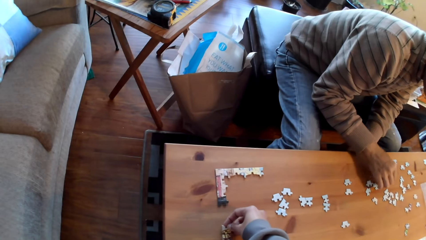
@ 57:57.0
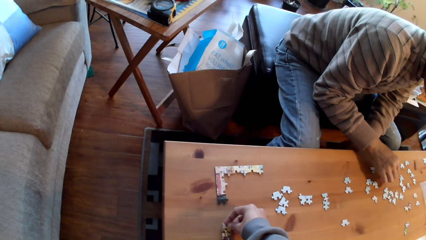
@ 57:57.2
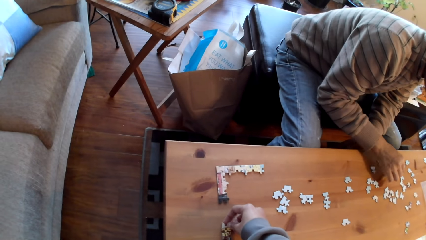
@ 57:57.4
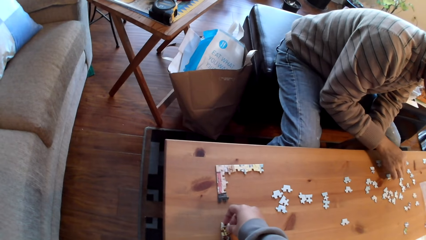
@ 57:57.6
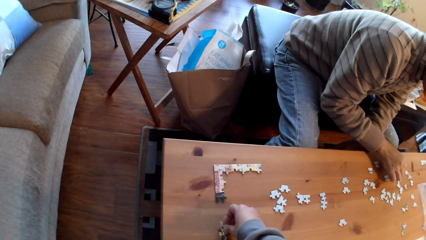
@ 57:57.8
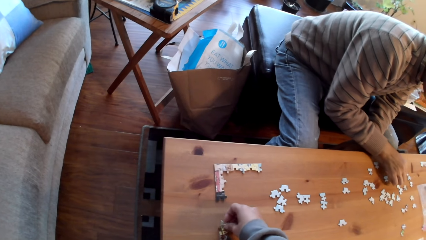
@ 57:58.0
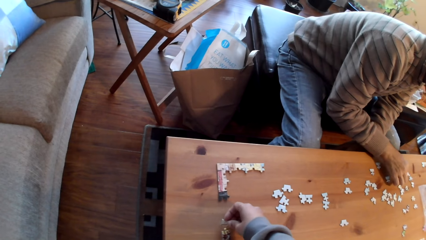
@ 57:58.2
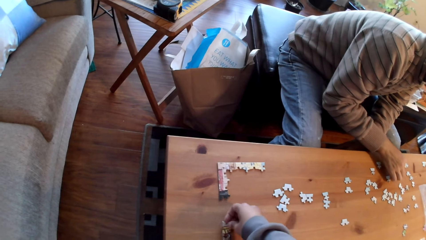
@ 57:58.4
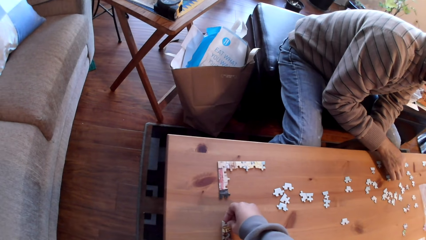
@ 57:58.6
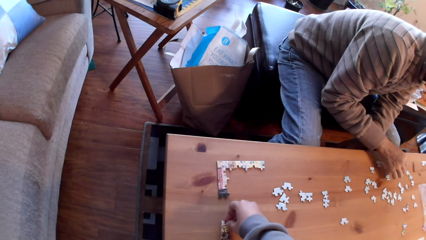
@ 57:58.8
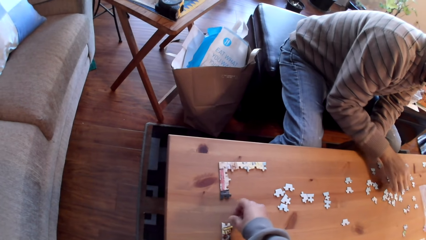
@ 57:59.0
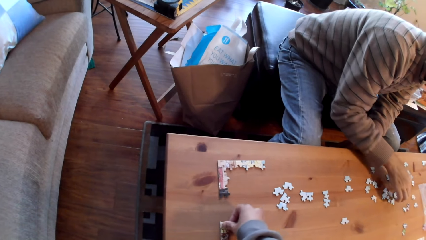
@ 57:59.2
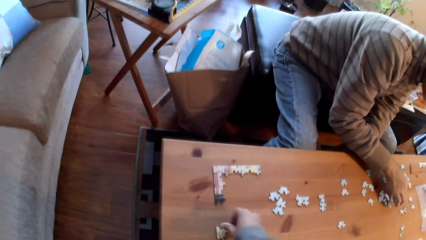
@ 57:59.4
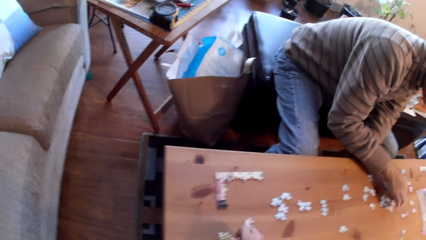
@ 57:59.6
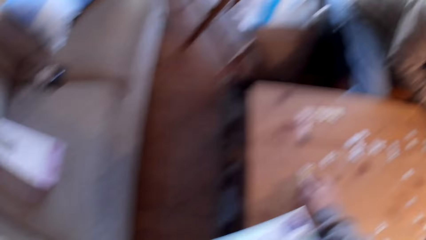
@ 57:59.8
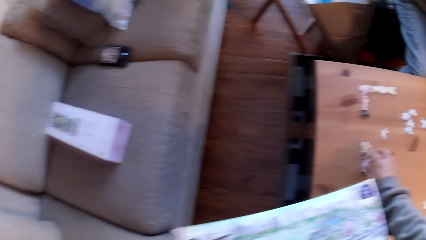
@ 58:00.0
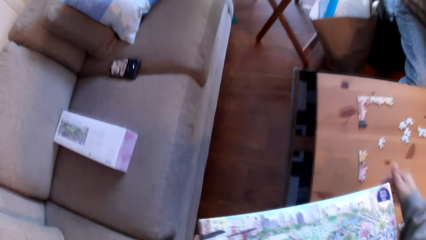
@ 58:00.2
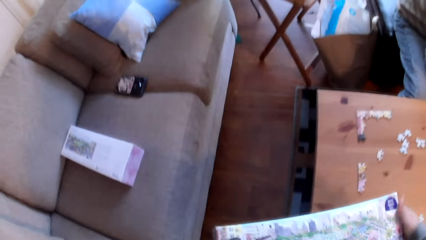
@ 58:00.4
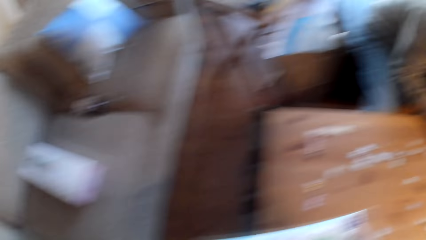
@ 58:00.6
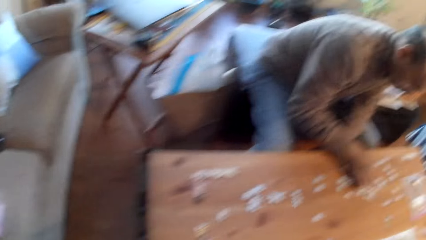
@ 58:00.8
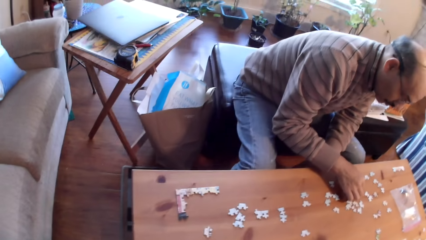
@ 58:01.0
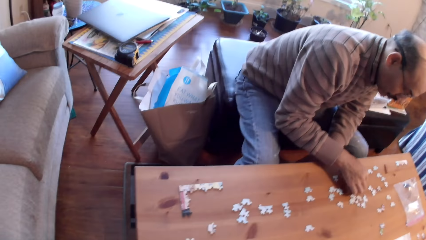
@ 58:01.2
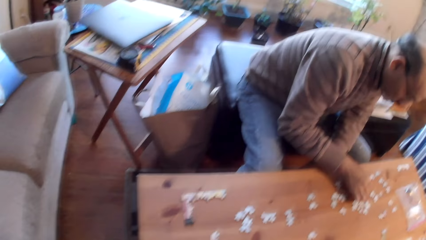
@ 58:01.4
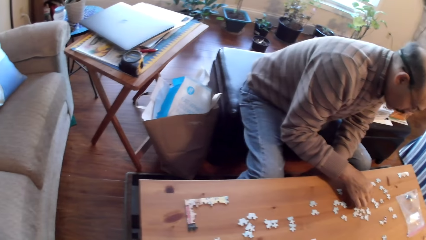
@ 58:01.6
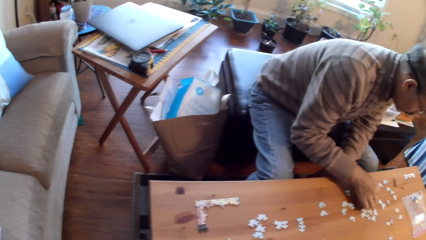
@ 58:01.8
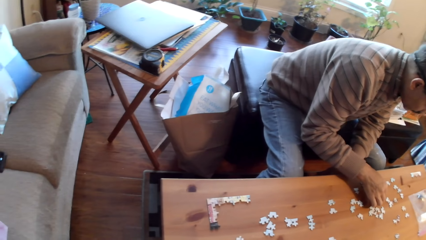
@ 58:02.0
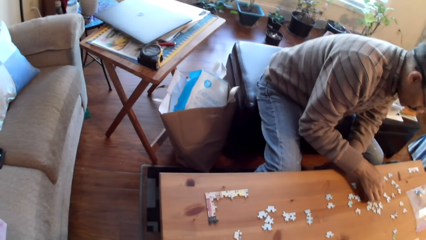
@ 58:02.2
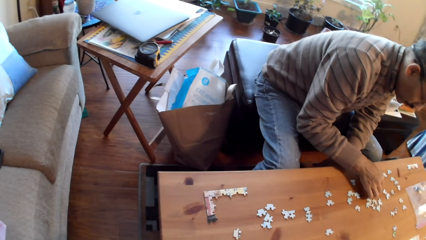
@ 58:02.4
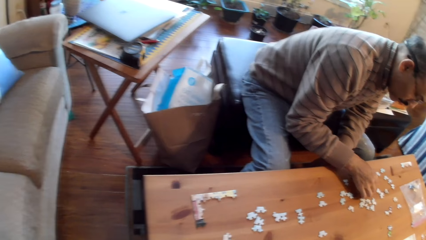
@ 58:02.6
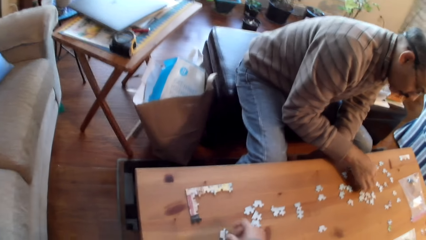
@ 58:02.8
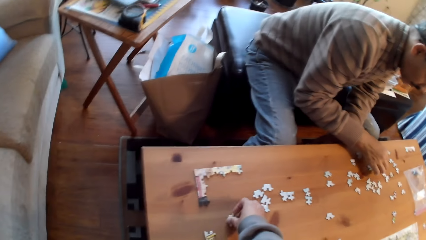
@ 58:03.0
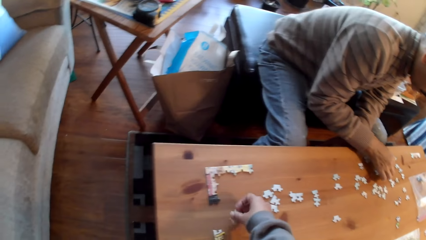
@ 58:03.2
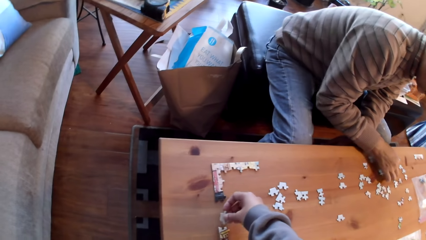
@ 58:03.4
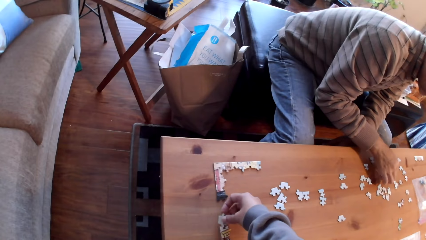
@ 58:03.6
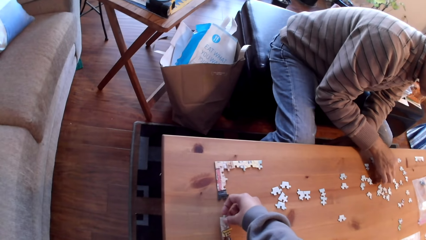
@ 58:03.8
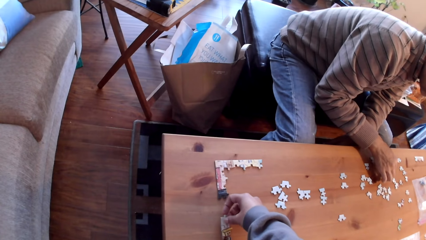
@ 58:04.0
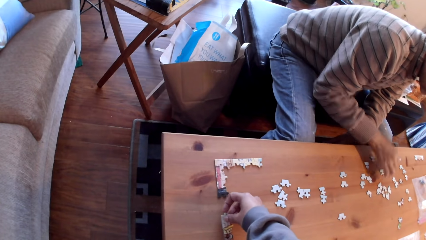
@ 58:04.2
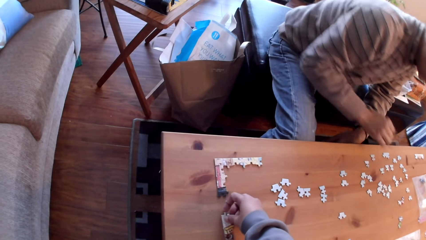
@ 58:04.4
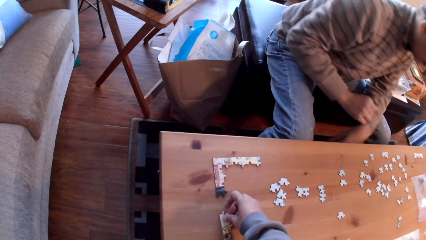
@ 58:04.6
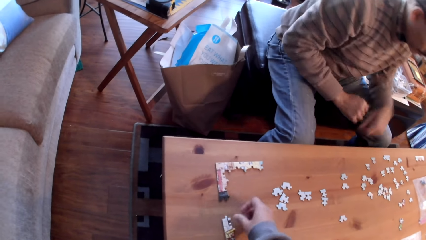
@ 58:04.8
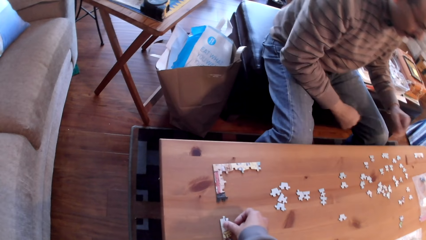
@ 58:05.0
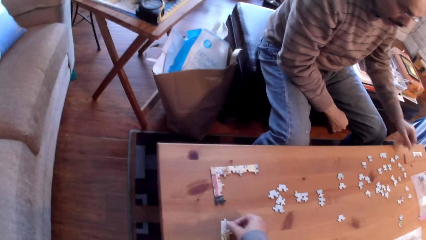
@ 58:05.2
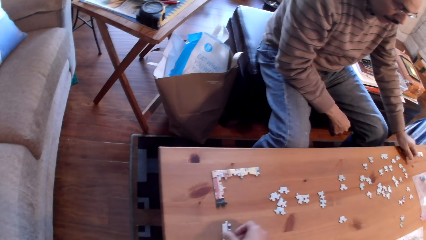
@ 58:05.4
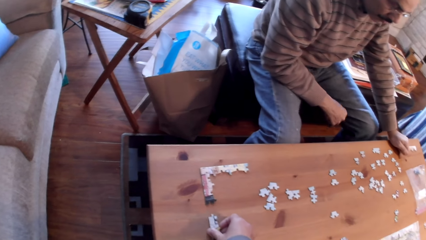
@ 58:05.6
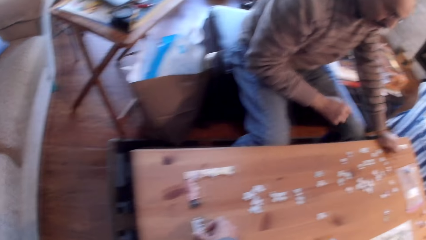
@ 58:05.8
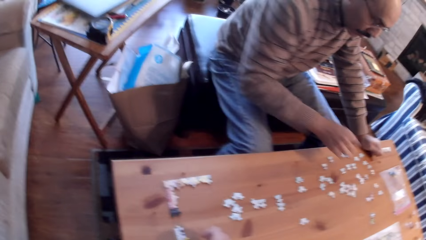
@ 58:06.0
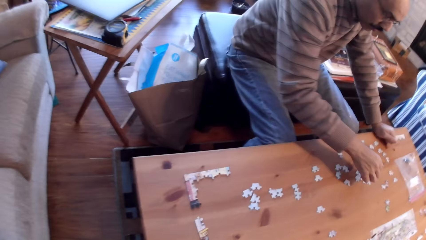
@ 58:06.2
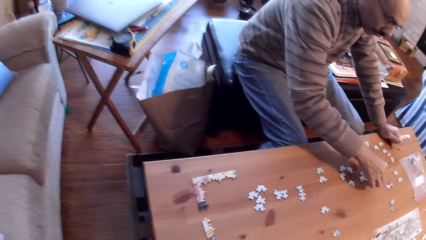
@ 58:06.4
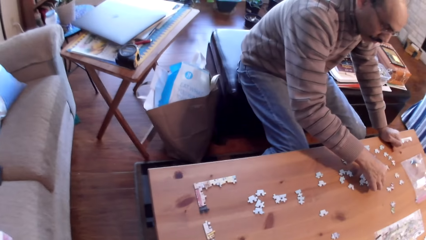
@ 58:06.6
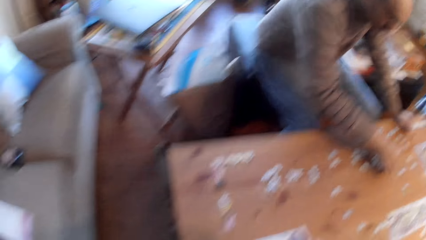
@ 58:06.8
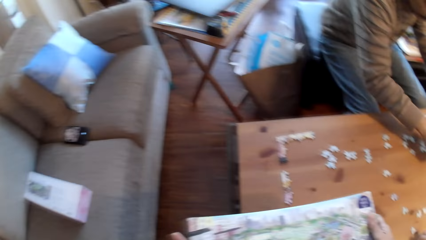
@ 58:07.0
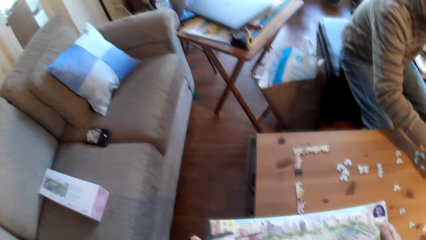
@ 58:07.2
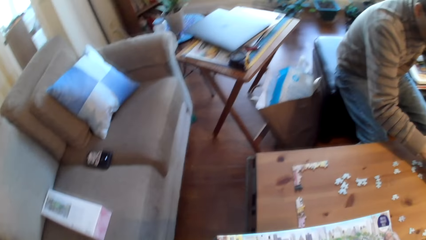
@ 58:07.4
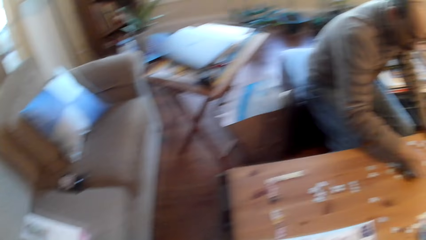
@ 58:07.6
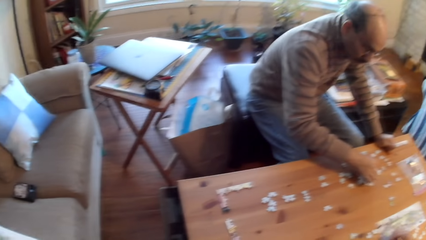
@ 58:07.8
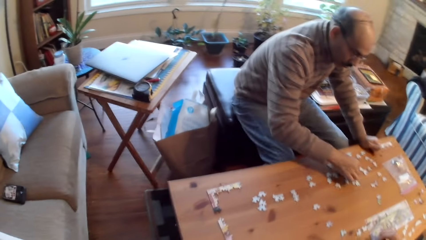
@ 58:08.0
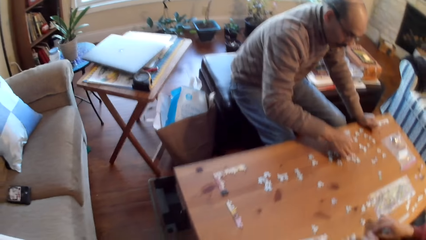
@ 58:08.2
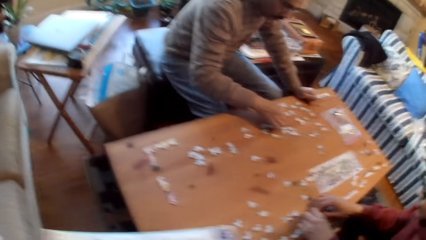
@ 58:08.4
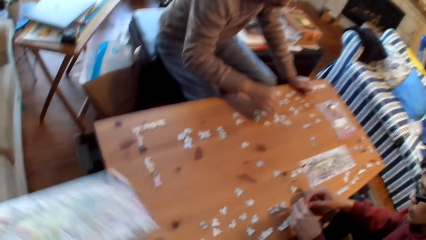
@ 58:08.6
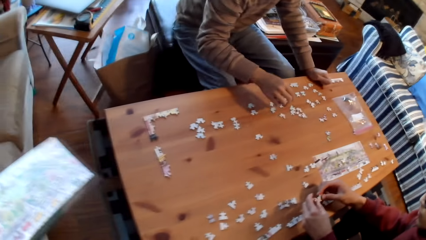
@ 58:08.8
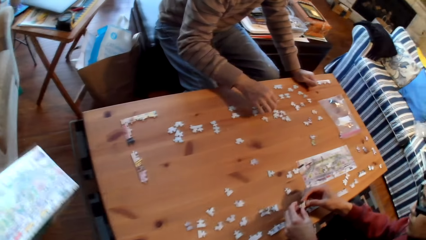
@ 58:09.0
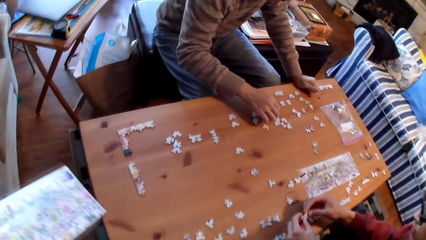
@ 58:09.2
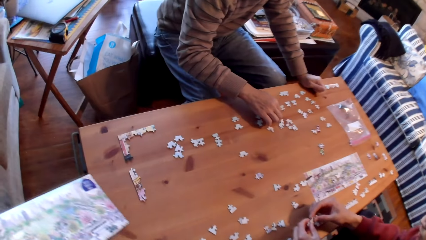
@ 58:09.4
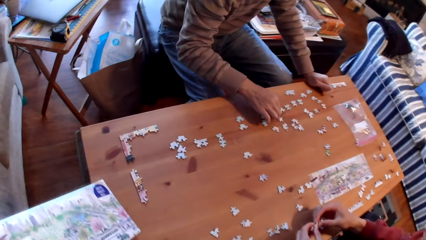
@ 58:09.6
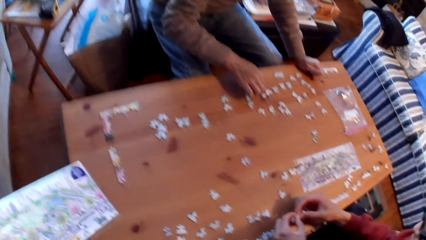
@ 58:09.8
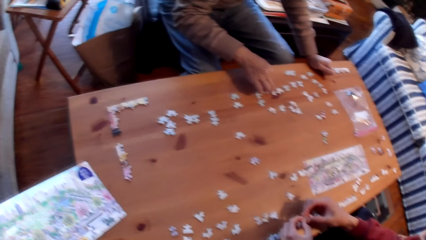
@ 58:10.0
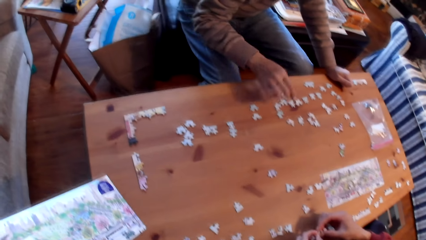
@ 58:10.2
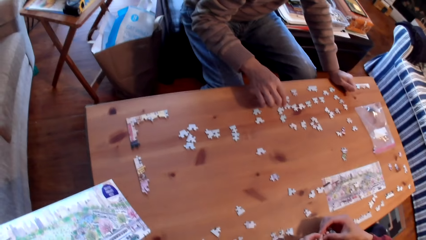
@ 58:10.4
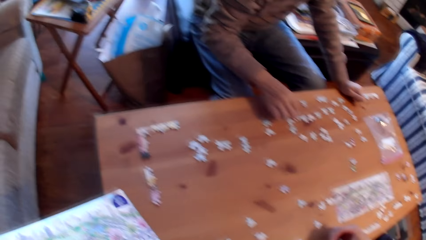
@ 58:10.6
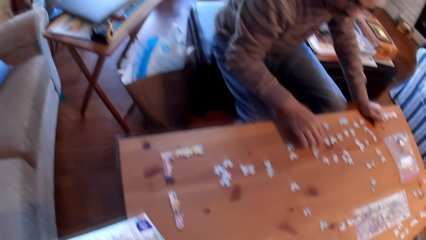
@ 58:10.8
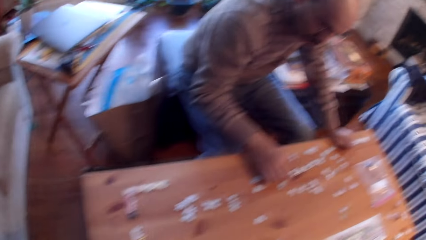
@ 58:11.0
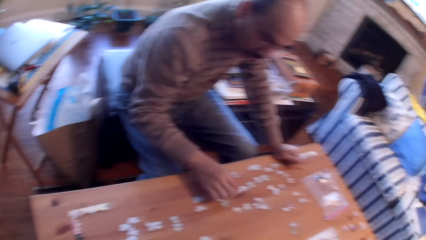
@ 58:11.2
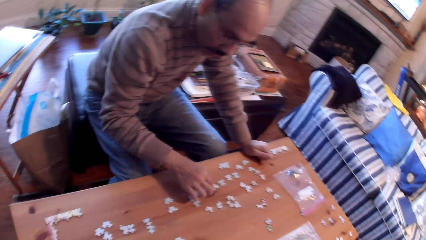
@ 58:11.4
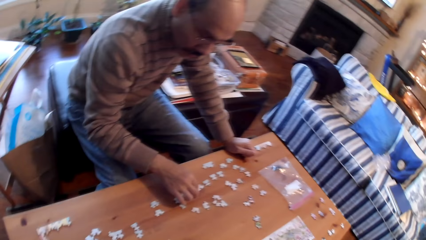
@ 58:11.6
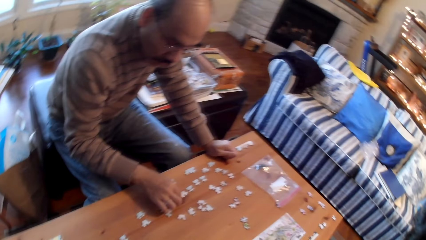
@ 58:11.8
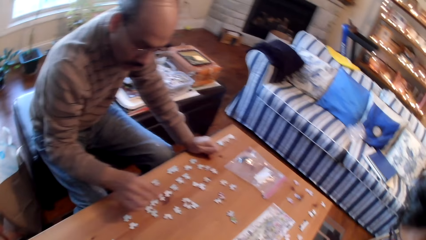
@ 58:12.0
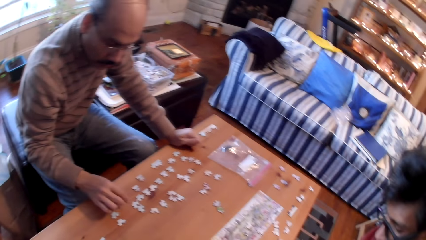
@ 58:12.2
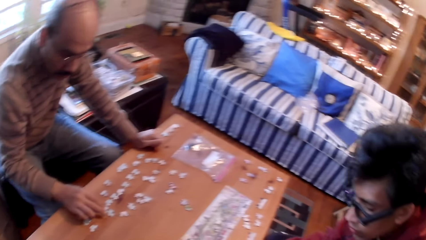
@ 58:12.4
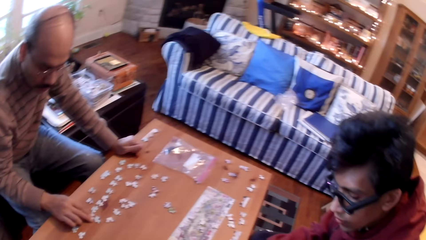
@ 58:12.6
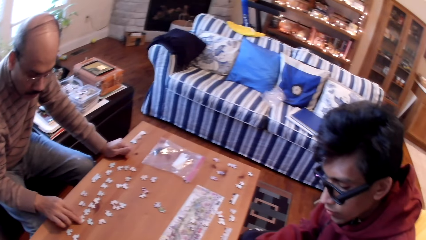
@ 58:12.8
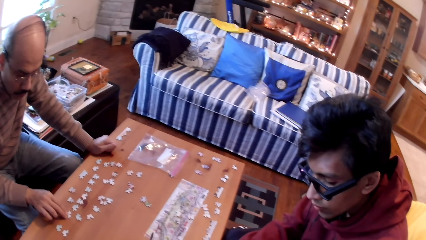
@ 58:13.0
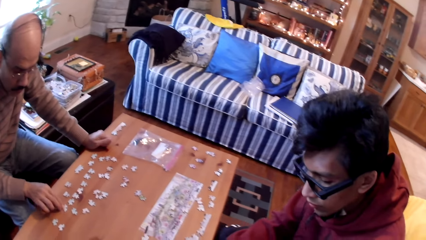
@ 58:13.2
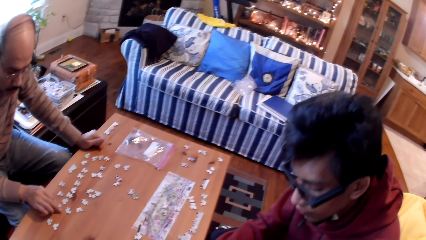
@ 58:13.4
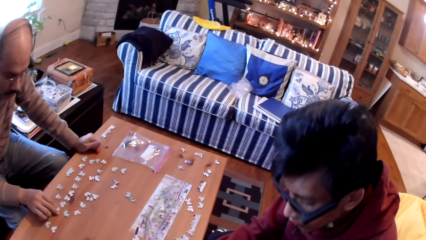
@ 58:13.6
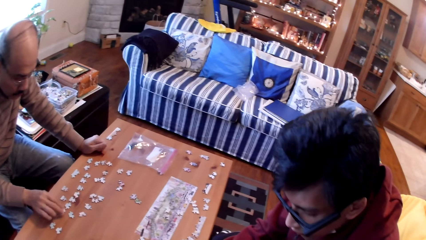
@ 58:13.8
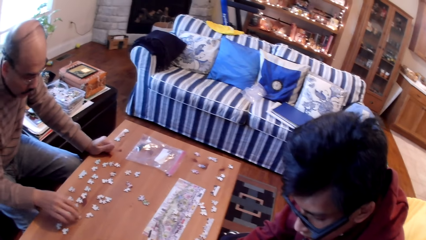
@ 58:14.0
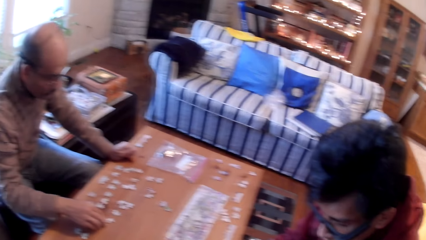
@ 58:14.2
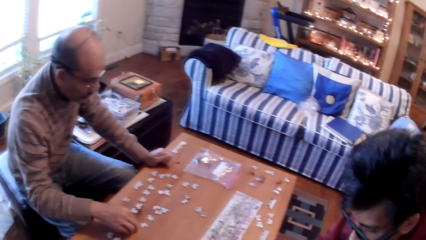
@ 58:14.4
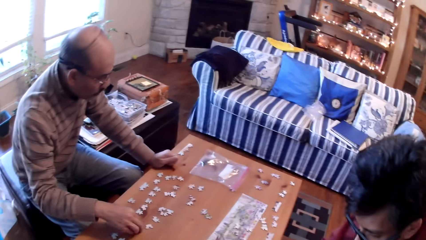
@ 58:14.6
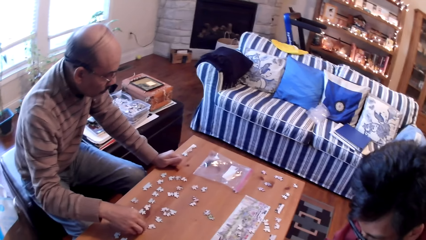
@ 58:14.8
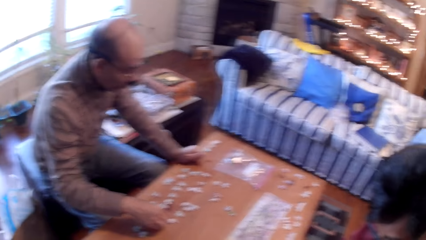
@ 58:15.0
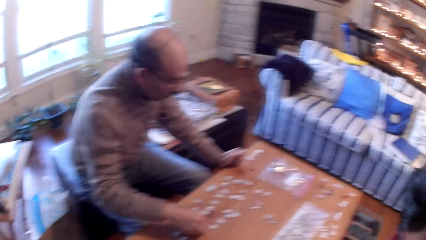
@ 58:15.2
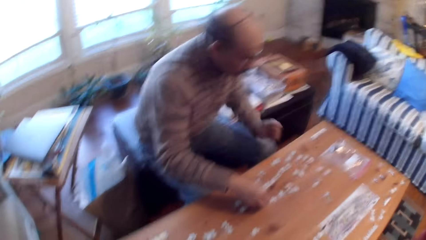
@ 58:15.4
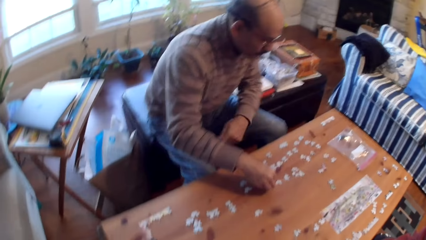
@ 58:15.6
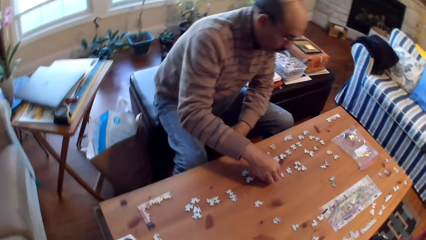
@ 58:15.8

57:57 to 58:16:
The camera wearer joins the puzzle cards on the table. They place a card on the table. A man arranges cards on the table.
